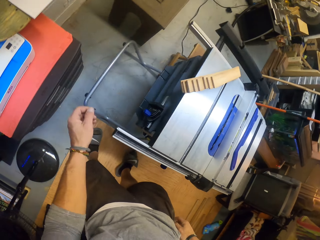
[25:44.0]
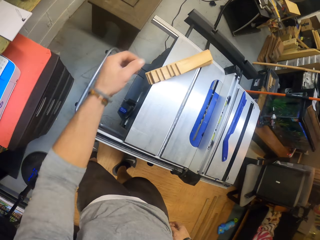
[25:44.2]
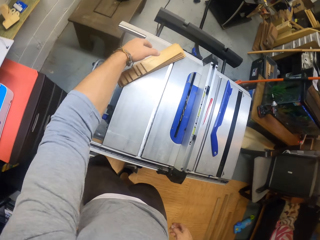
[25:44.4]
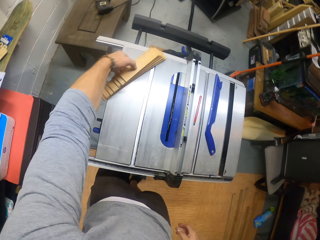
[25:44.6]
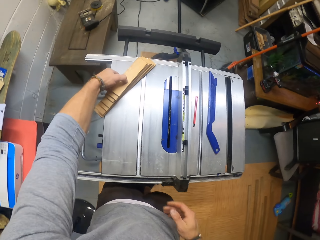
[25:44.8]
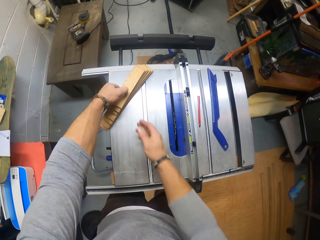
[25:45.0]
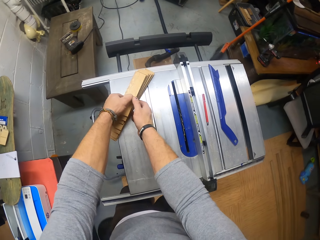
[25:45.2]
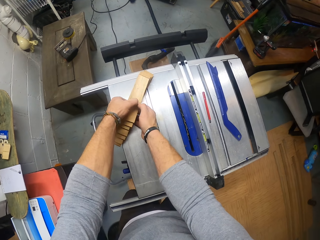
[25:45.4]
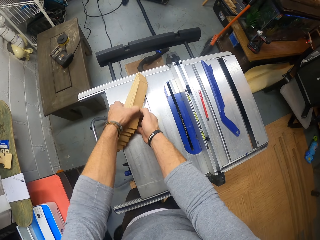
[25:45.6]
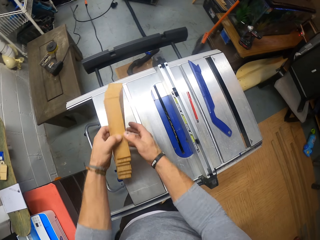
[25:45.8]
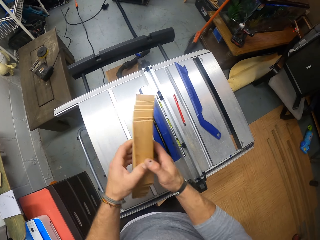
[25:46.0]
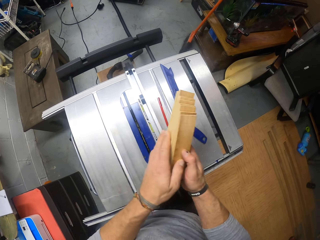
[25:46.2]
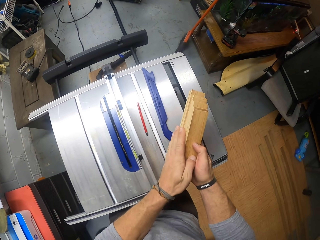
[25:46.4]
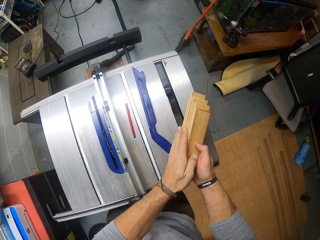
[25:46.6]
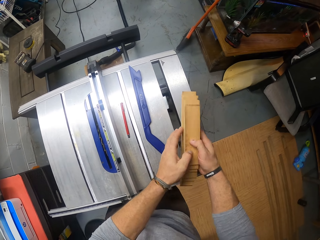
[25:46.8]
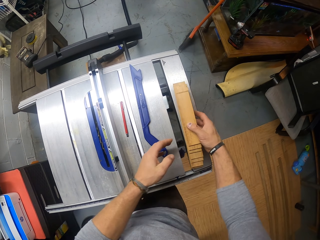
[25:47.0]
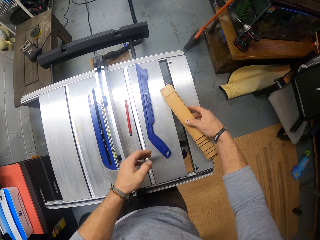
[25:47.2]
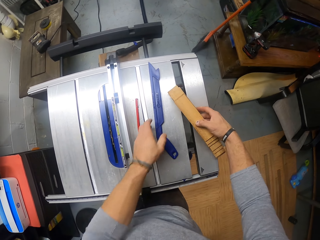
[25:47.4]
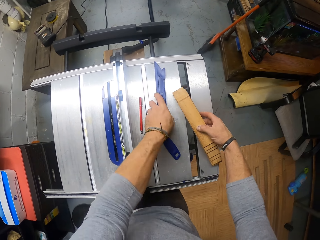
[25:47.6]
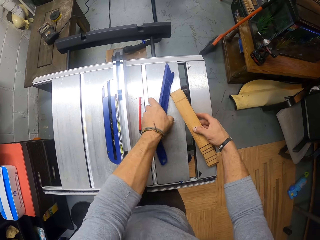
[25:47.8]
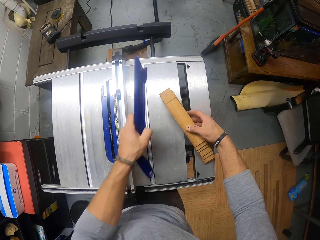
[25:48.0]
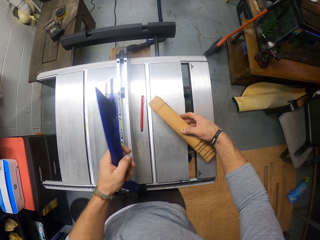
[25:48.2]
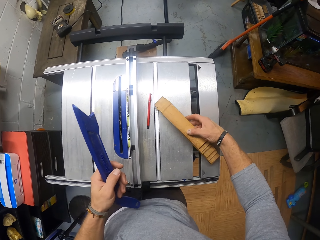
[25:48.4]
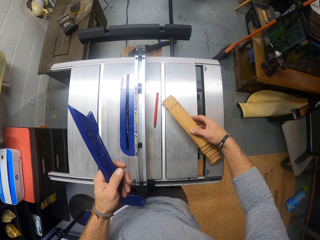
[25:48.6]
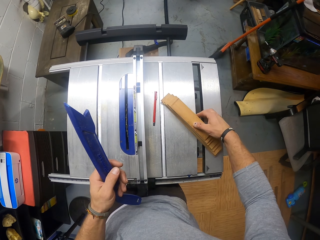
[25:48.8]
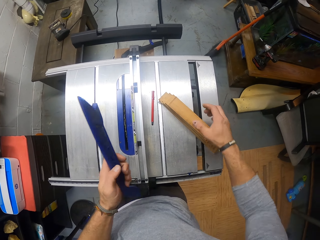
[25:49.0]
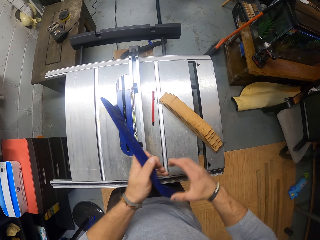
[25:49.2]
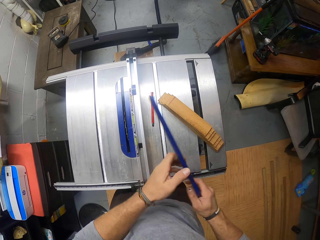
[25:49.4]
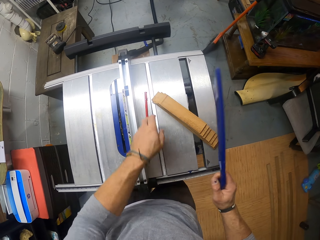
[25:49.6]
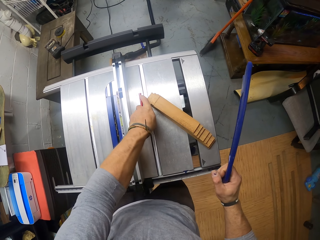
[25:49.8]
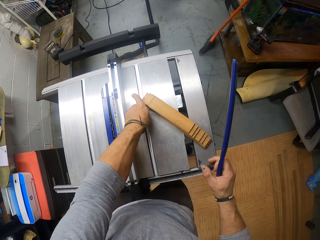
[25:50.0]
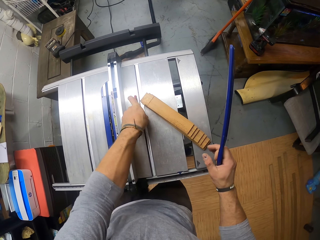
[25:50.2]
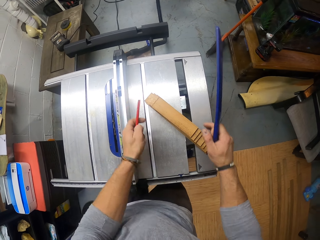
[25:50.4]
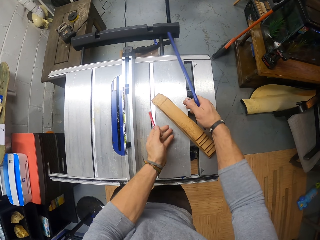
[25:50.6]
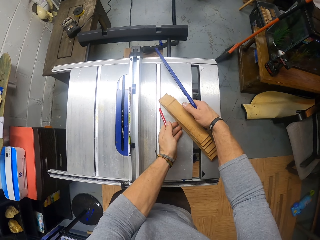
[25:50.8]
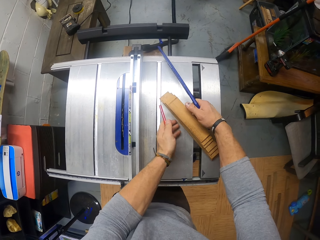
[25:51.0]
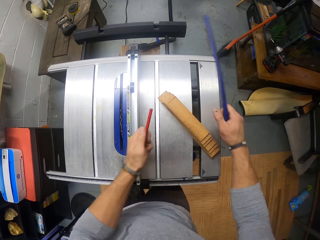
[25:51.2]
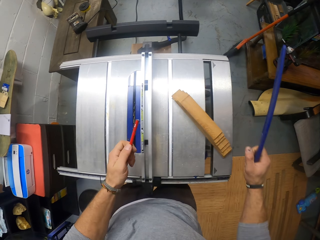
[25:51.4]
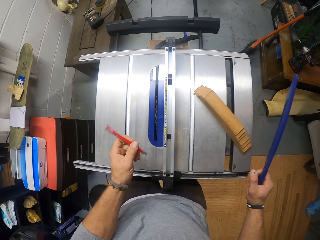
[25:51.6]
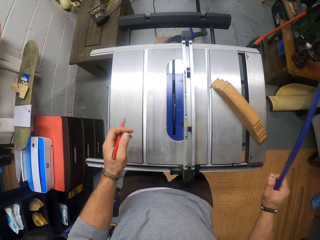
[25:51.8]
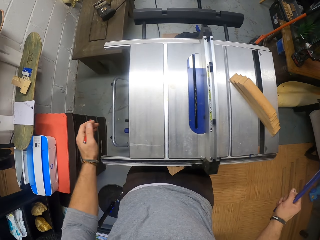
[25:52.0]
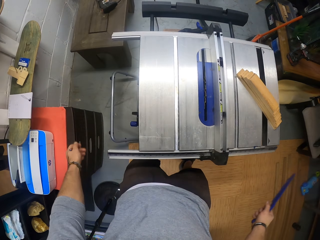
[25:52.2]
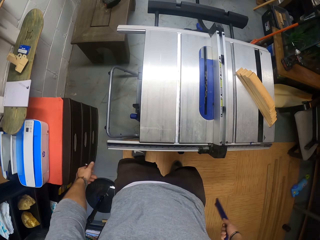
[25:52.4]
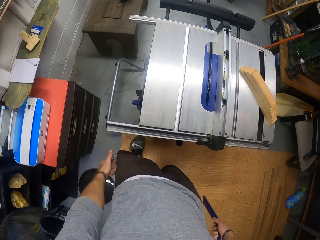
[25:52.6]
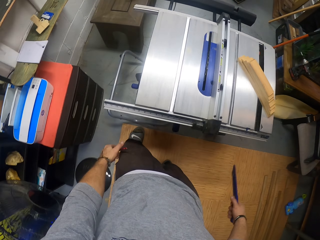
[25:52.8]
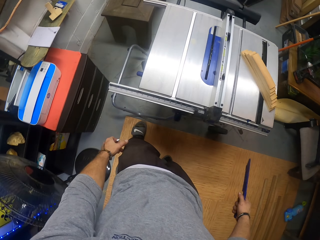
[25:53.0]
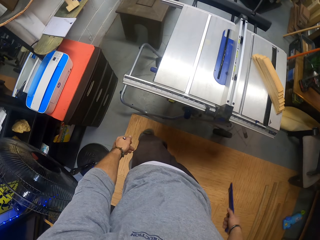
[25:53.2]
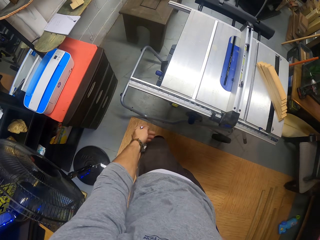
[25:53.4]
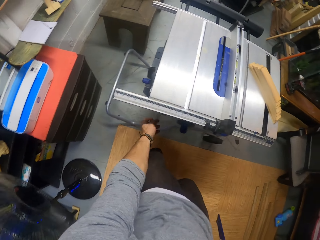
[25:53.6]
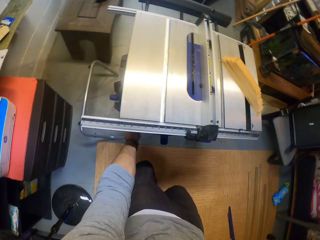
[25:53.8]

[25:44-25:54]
The camera wearer picks up the pieces of wood from the woodwork machine with both hands. He passes the pieces of wood from his left hand to his right hand. He places the piece of wood in his right hand on the woodwork machine. He picks up the wood adjuster from the woodwork machine with his left hand. He puts the pieces of wood on the surface. He passes the wood adjuster from his left hand to his right hand. He picks up the pencil and something on the woodwork machine with his left hand. He adjusts the pieces of wood on the woodwork machine with both hands.

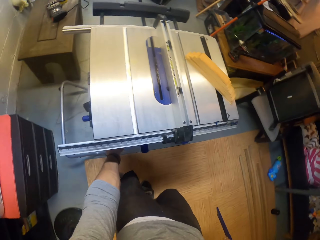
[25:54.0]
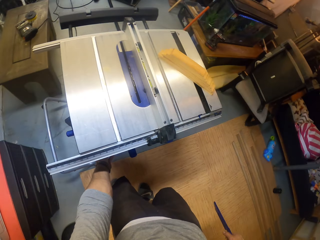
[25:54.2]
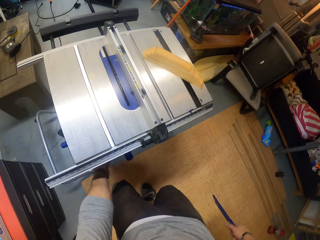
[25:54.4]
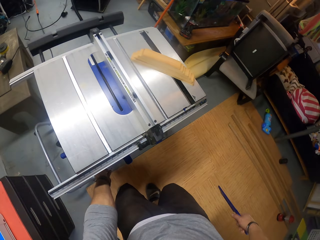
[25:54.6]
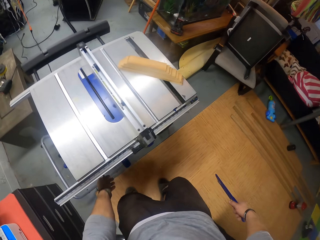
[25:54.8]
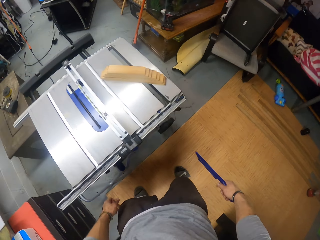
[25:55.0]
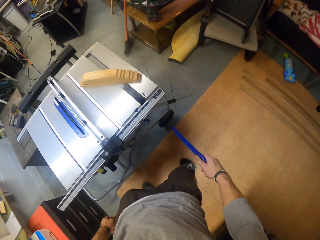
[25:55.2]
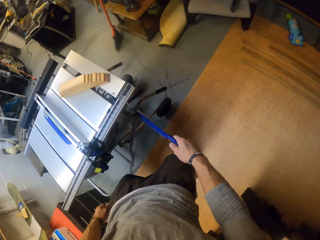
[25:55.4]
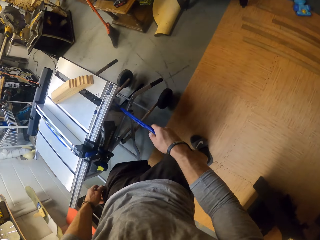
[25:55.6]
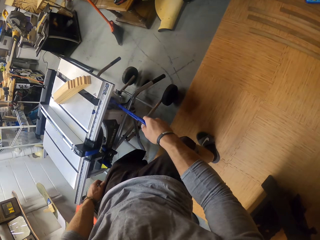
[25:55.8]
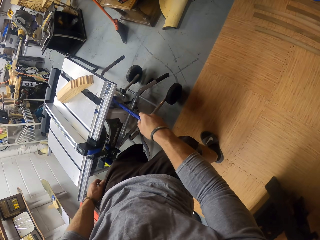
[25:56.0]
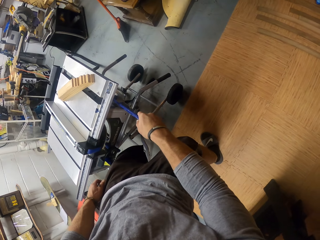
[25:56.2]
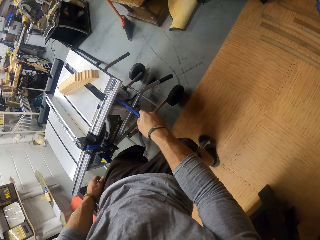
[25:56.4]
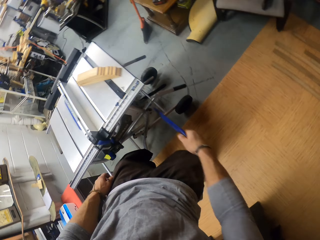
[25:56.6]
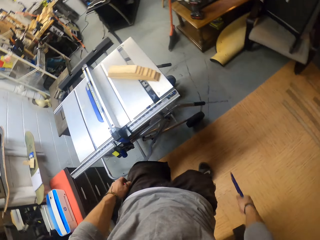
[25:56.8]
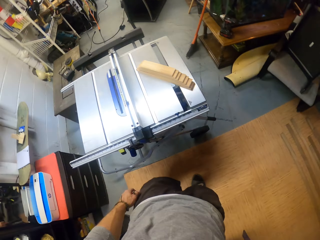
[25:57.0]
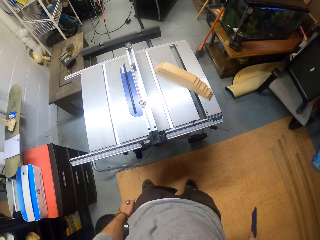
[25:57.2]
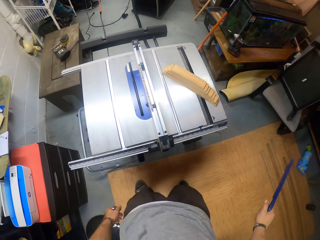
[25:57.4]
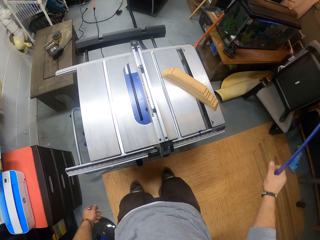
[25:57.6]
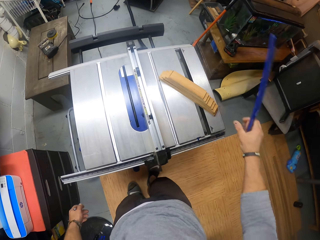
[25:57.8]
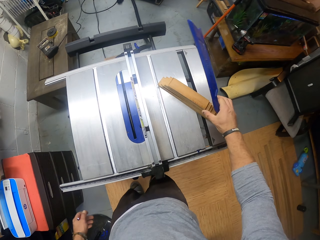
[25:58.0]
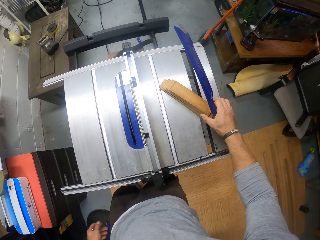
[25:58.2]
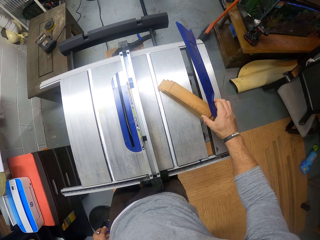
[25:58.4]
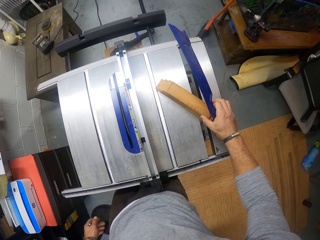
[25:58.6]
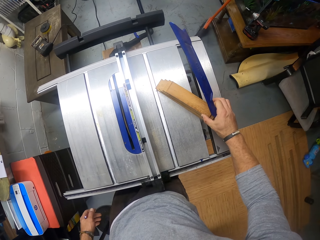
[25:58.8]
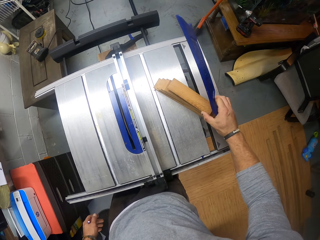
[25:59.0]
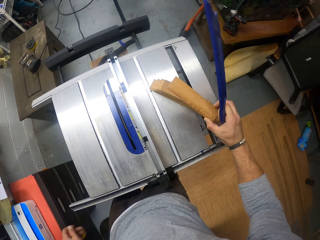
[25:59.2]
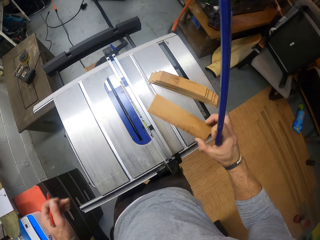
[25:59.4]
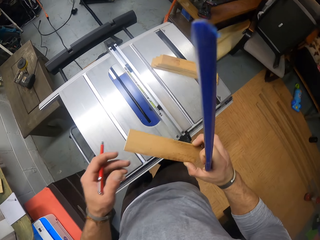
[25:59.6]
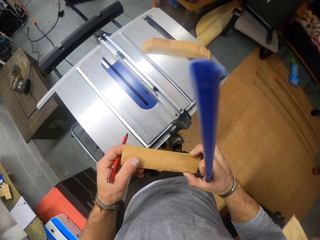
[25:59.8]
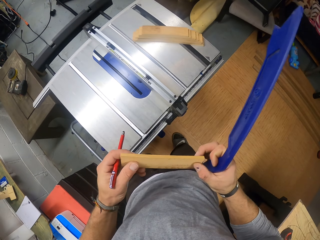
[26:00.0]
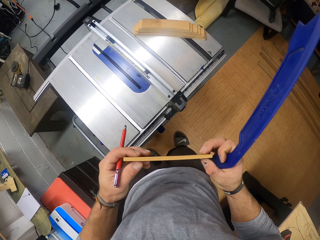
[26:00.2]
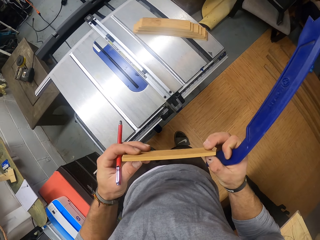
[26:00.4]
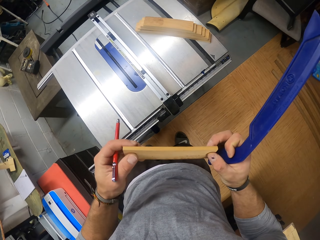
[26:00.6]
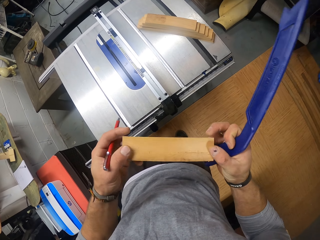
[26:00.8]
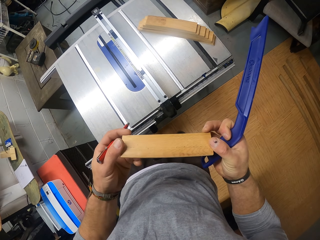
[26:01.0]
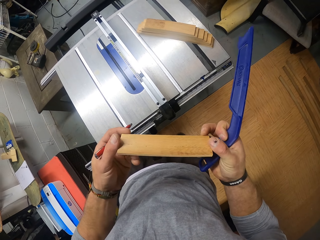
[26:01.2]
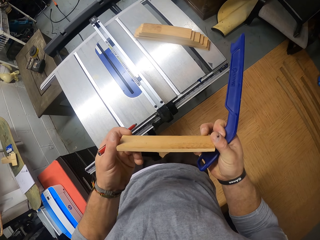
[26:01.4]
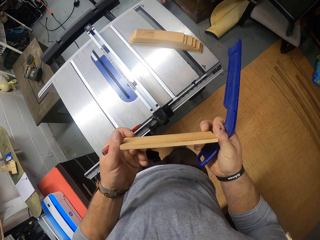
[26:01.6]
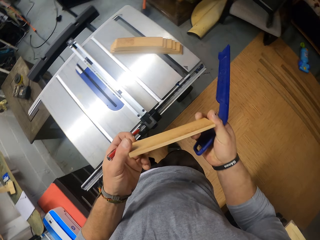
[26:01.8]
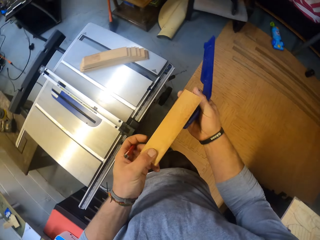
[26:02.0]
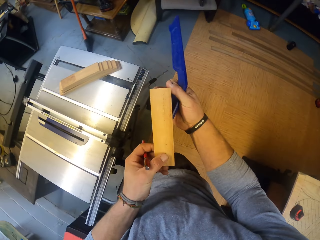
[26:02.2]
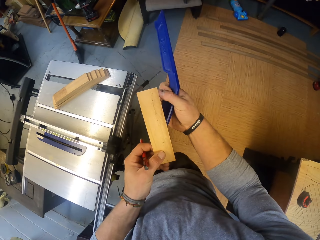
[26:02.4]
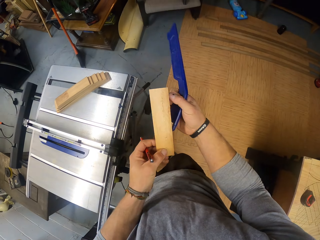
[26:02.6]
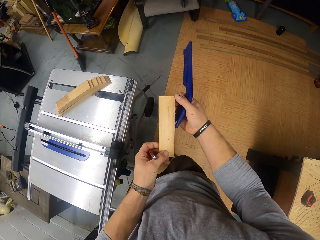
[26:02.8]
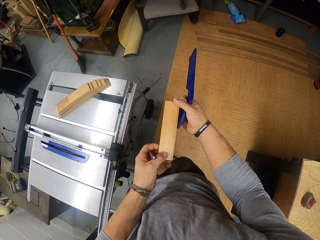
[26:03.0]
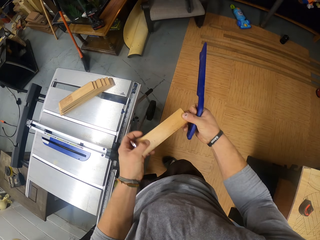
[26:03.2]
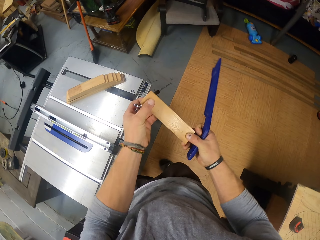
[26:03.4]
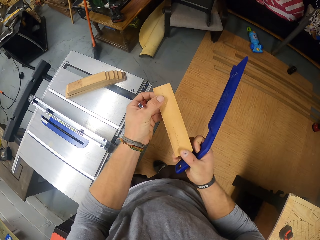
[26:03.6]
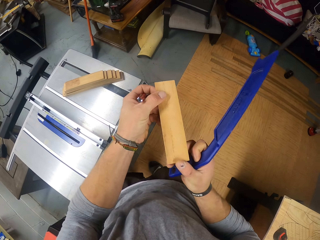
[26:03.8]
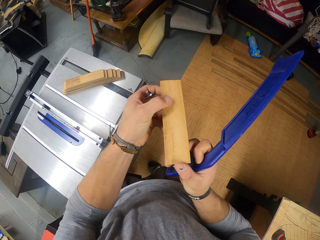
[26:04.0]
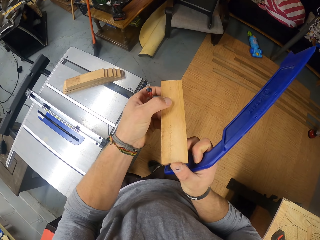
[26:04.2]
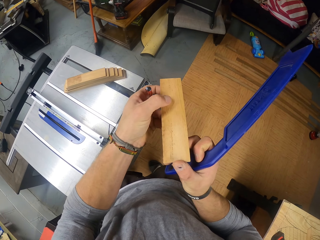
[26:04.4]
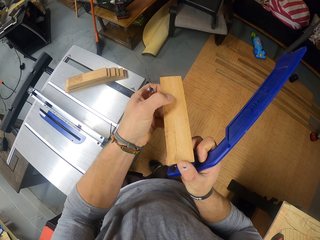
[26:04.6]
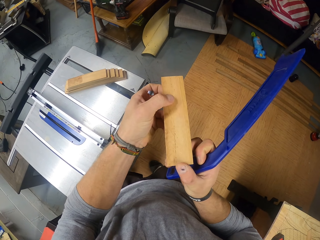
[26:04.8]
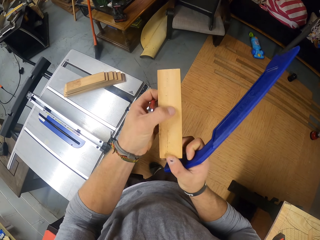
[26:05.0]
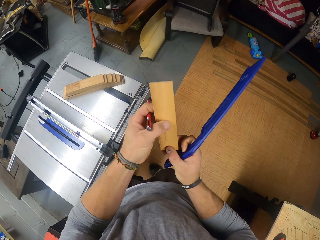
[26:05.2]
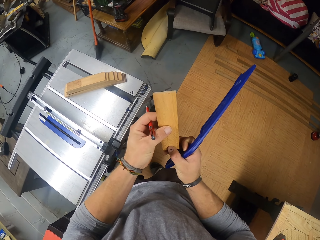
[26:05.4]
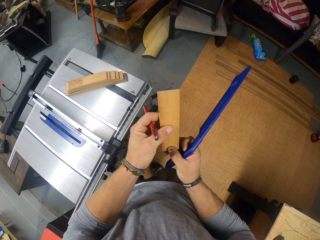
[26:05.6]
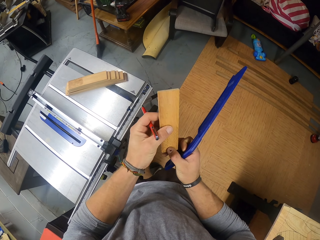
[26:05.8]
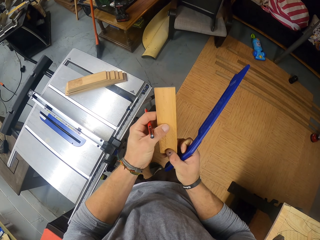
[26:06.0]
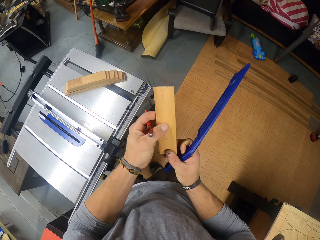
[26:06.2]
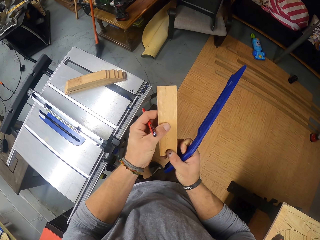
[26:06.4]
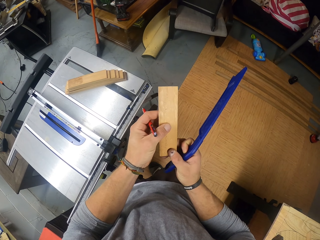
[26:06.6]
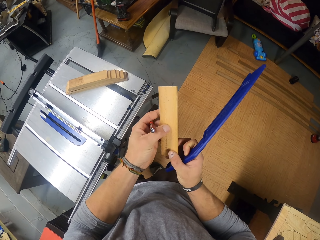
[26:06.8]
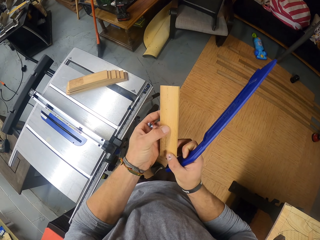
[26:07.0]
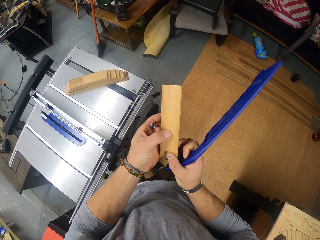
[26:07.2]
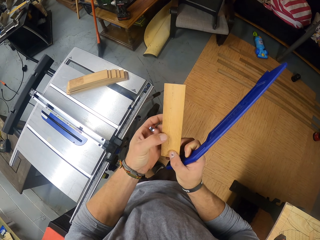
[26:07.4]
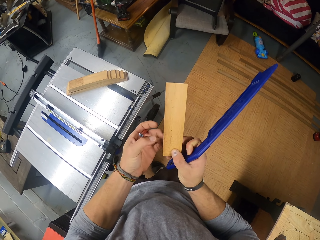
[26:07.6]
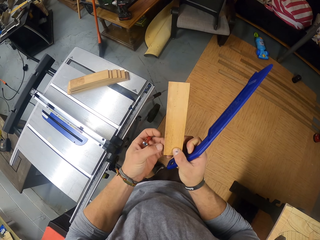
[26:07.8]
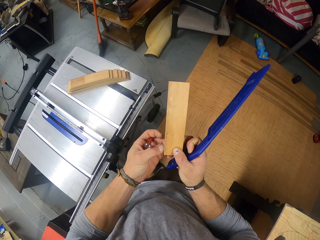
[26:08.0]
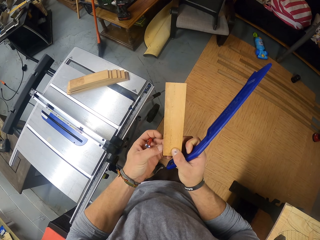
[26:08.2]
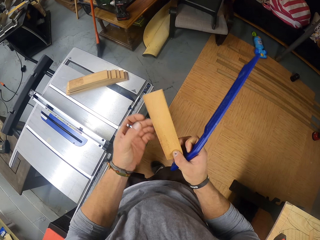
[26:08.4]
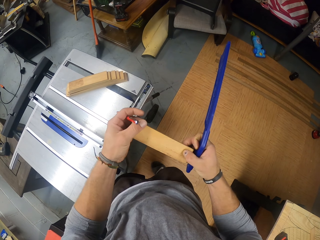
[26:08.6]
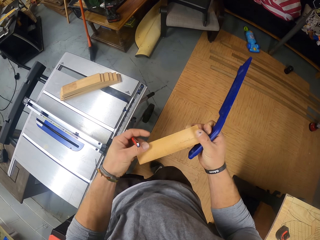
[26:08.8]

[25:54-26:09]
The camera wearer operates the woodwork machine with his left hand. He presses below the cutting machine. He operates the woodwork machine with the wood adjuster in his right hand. He uses something to press below the cutting machine. He picks up the piece of wood from the woodwork machine with his right hand. He holds the piece of wood with both hands. He examines the piece of wood in his hands.
